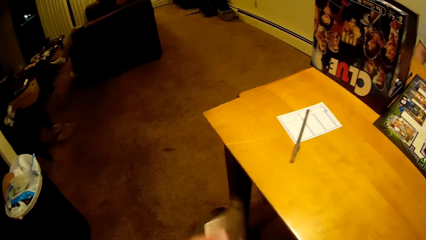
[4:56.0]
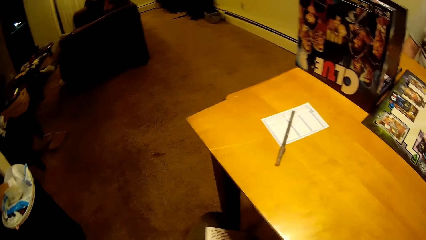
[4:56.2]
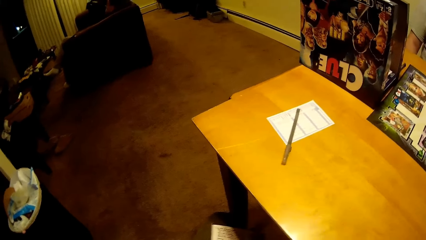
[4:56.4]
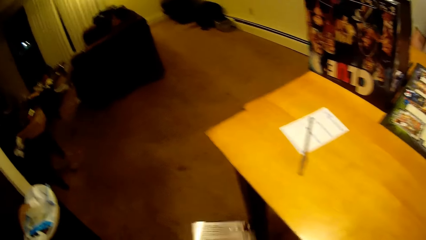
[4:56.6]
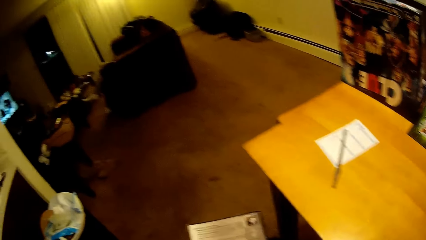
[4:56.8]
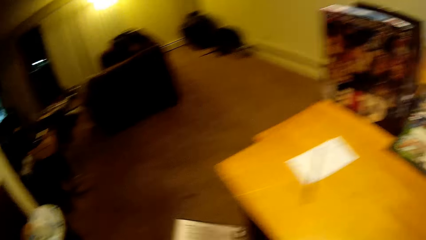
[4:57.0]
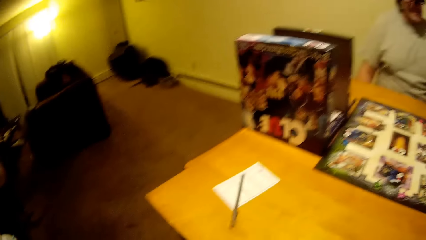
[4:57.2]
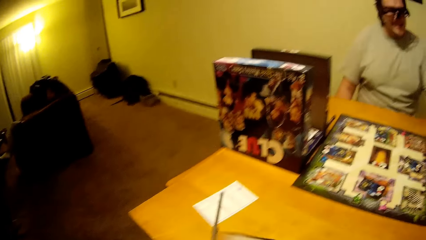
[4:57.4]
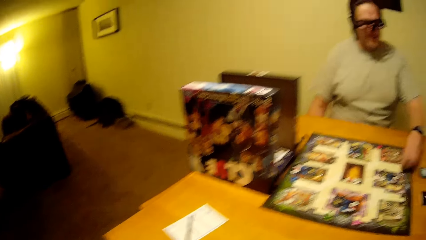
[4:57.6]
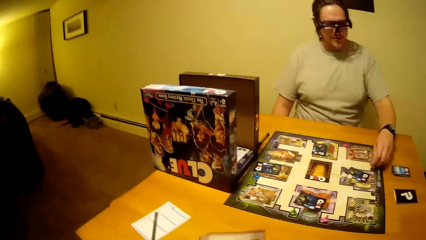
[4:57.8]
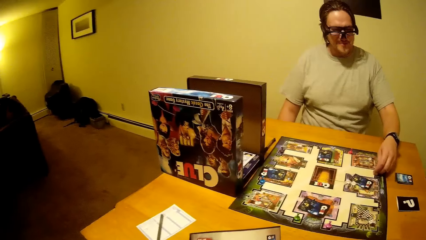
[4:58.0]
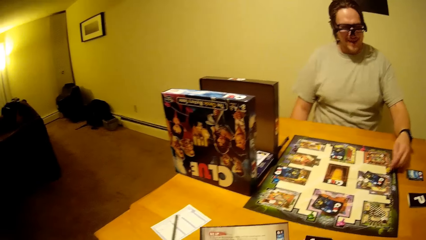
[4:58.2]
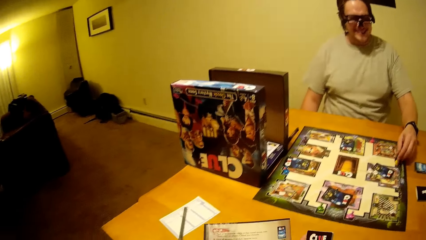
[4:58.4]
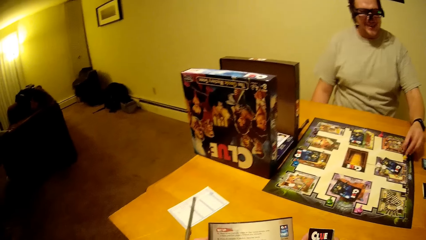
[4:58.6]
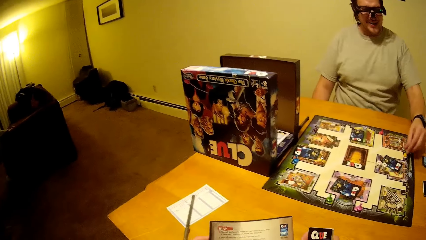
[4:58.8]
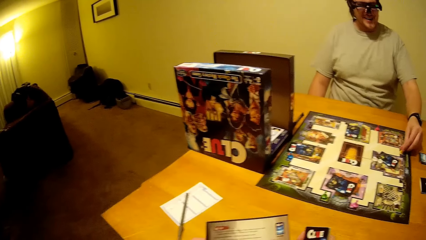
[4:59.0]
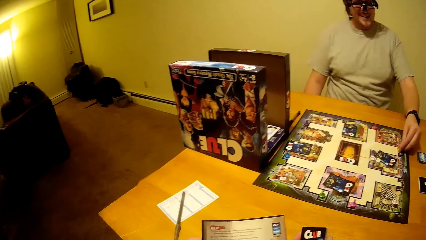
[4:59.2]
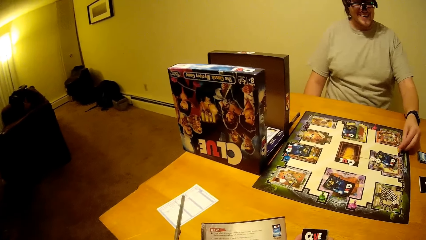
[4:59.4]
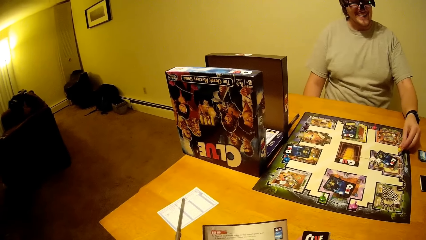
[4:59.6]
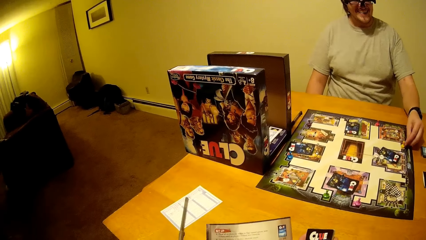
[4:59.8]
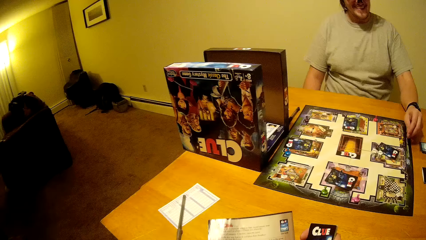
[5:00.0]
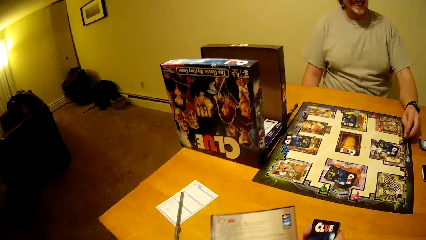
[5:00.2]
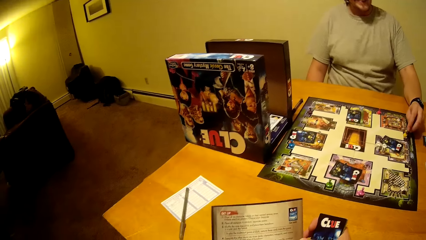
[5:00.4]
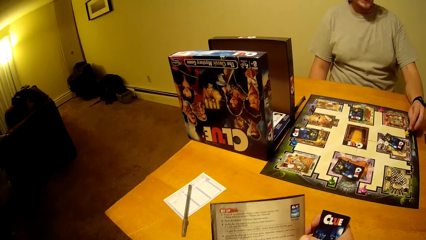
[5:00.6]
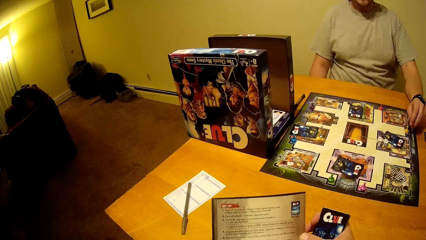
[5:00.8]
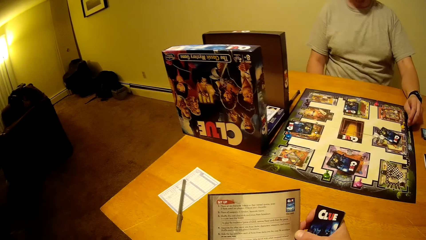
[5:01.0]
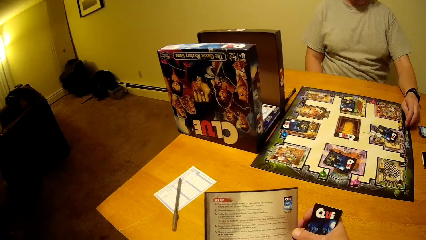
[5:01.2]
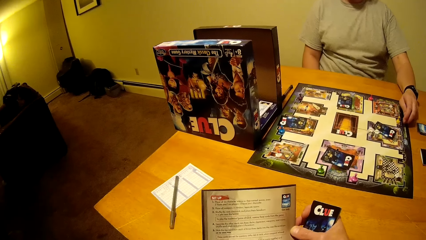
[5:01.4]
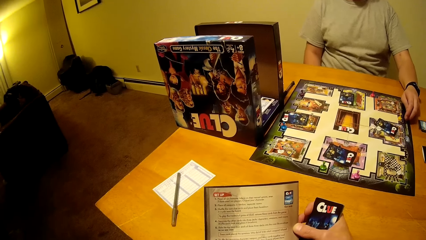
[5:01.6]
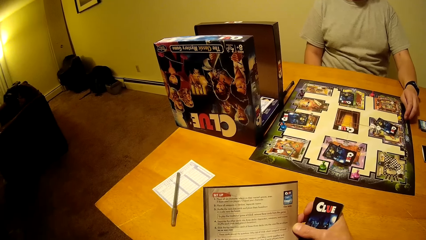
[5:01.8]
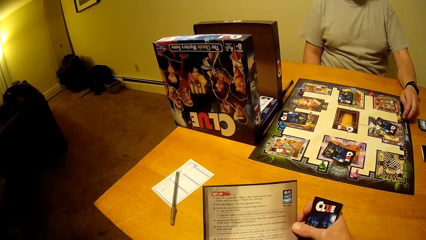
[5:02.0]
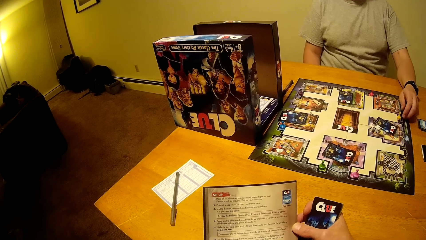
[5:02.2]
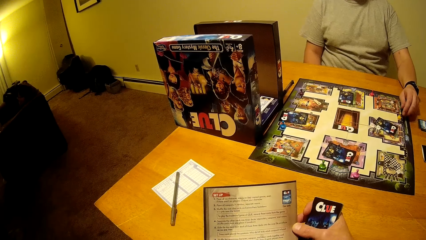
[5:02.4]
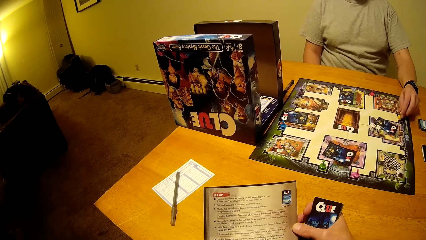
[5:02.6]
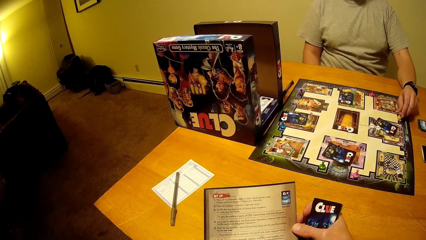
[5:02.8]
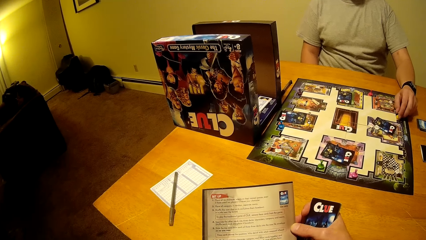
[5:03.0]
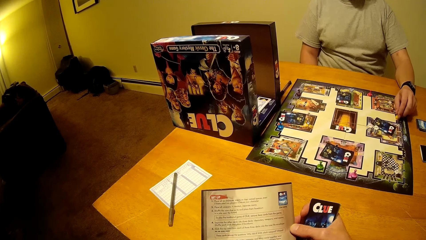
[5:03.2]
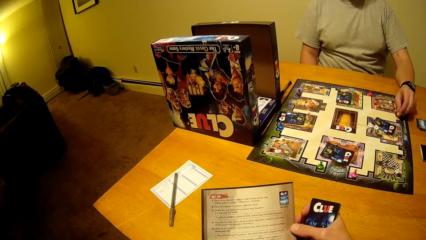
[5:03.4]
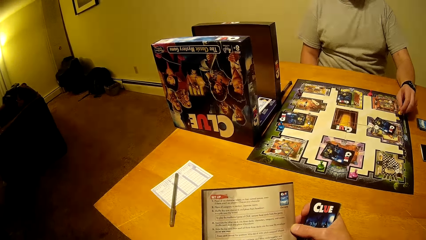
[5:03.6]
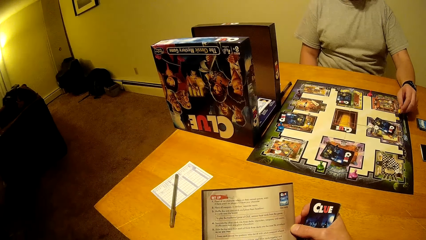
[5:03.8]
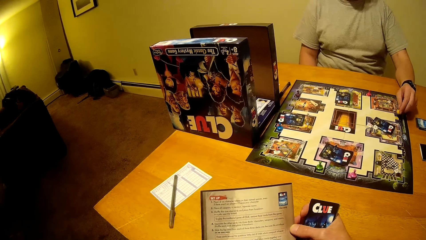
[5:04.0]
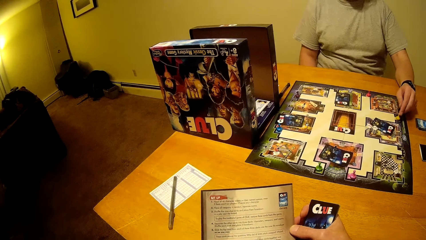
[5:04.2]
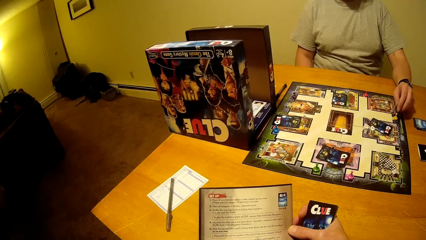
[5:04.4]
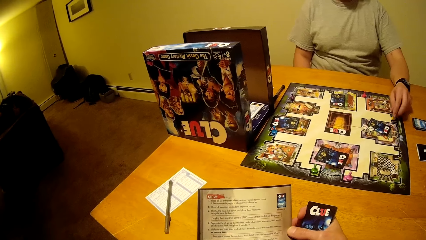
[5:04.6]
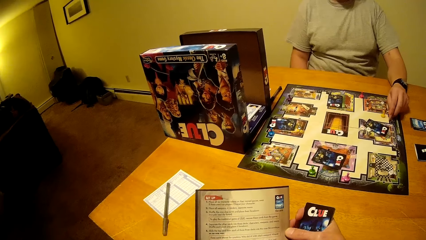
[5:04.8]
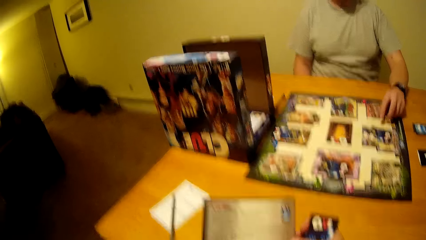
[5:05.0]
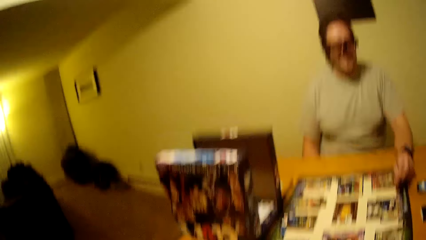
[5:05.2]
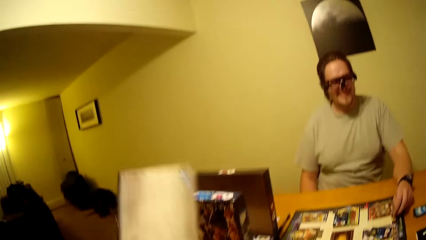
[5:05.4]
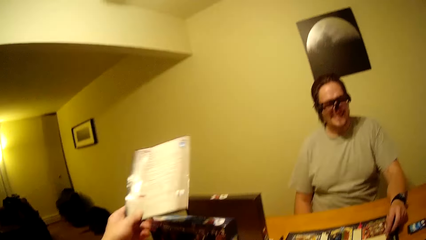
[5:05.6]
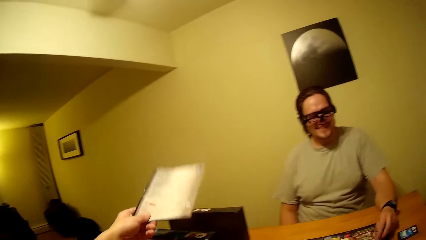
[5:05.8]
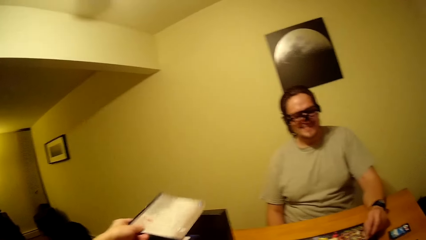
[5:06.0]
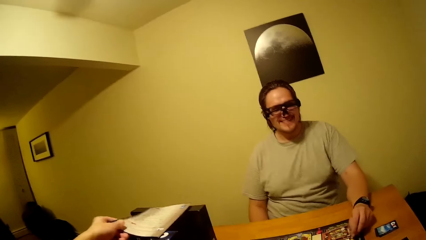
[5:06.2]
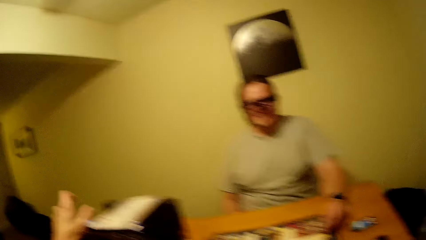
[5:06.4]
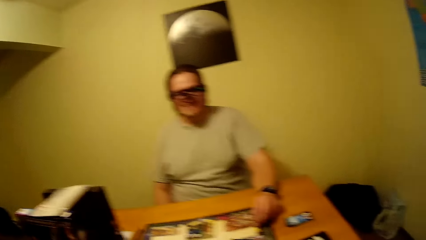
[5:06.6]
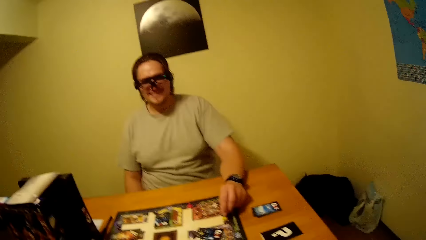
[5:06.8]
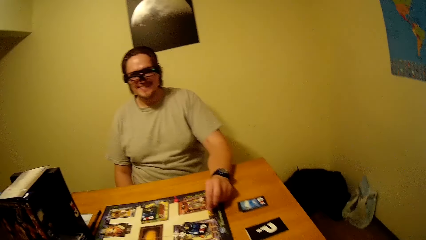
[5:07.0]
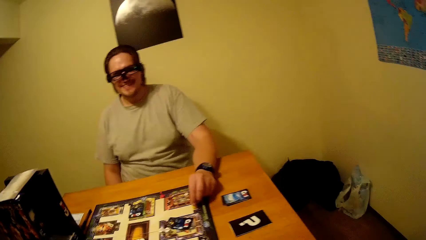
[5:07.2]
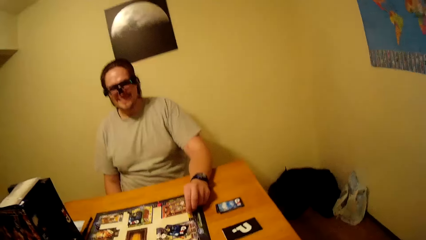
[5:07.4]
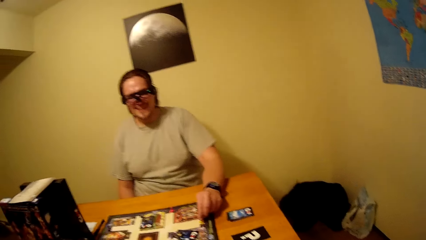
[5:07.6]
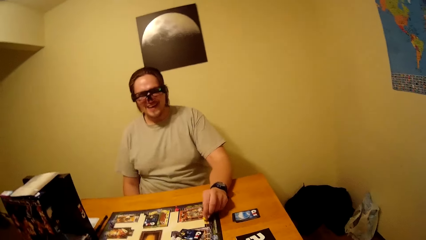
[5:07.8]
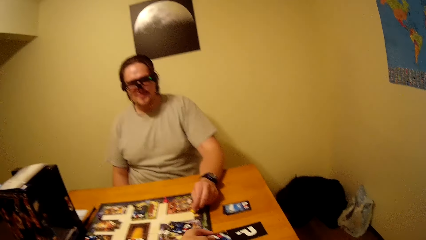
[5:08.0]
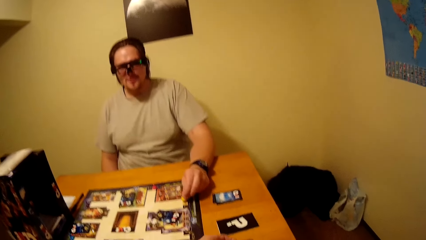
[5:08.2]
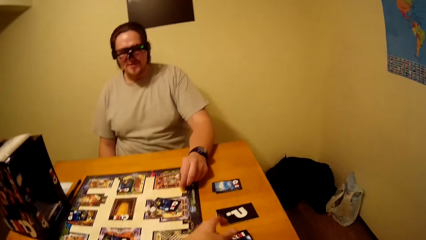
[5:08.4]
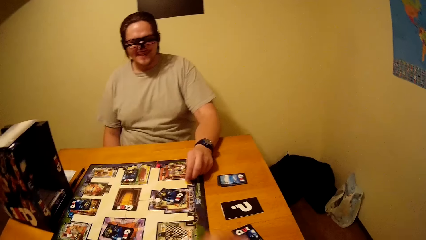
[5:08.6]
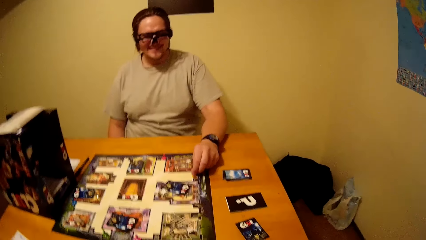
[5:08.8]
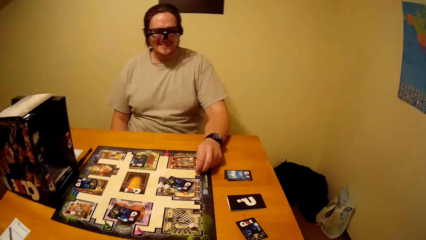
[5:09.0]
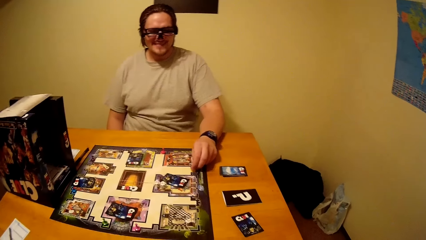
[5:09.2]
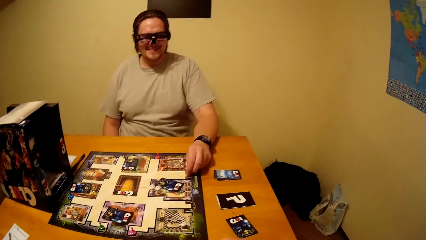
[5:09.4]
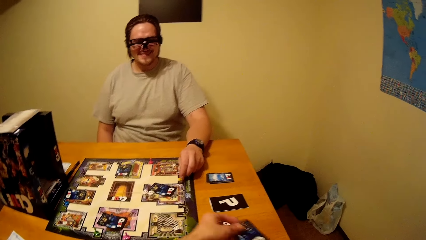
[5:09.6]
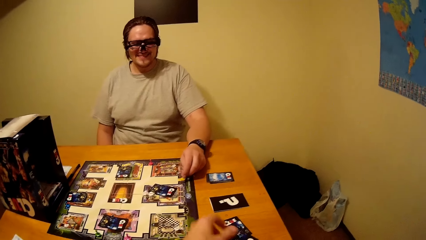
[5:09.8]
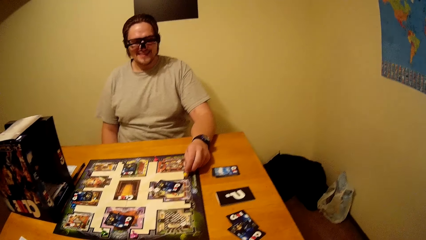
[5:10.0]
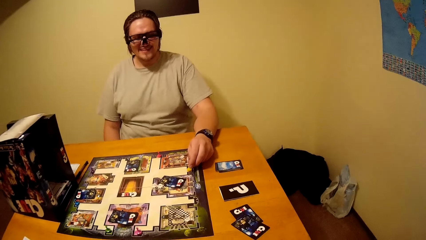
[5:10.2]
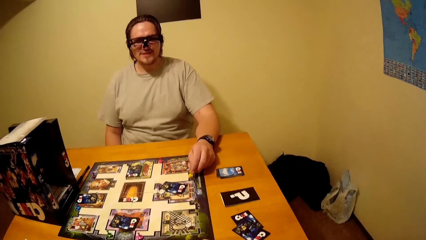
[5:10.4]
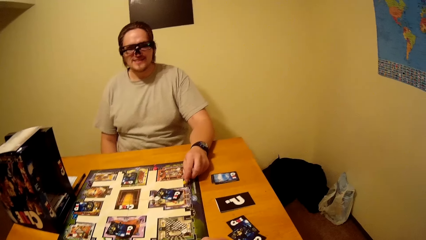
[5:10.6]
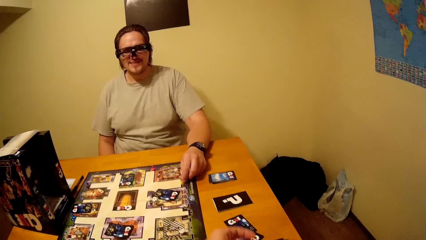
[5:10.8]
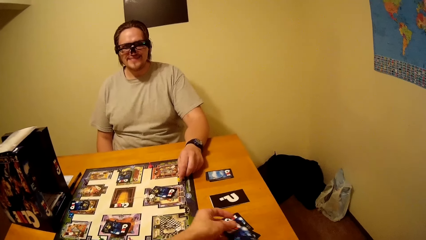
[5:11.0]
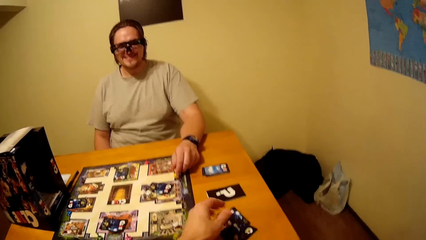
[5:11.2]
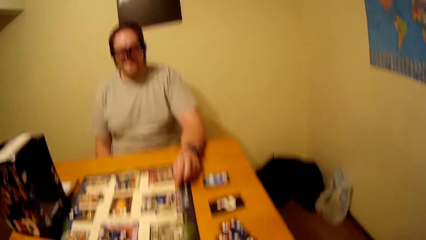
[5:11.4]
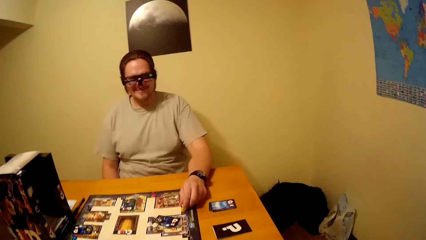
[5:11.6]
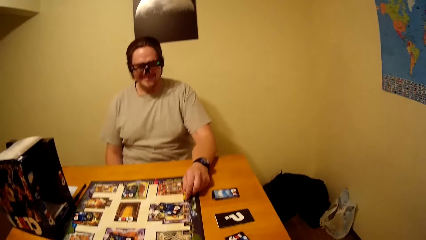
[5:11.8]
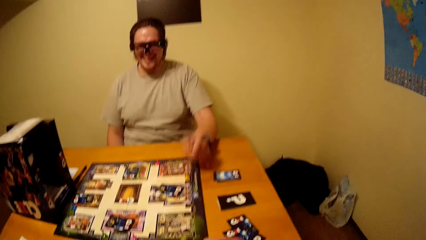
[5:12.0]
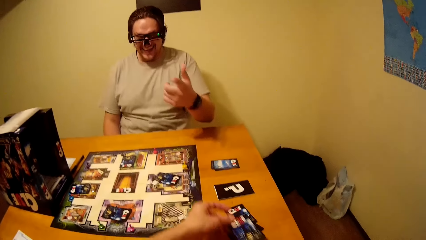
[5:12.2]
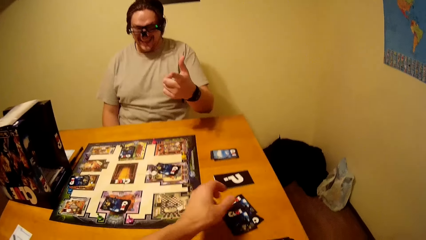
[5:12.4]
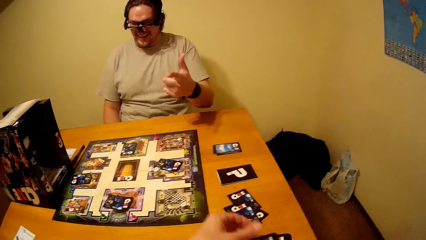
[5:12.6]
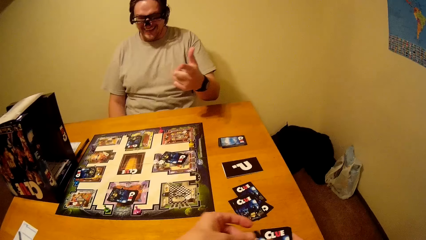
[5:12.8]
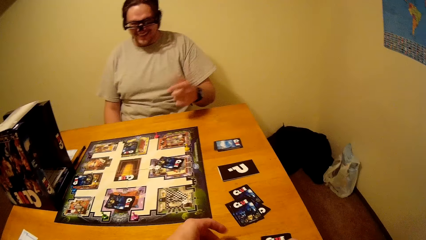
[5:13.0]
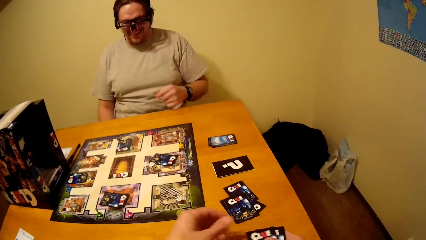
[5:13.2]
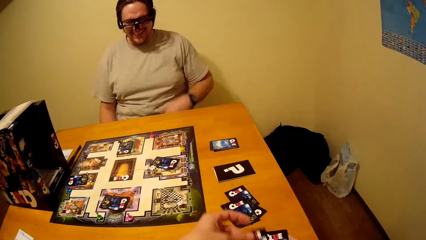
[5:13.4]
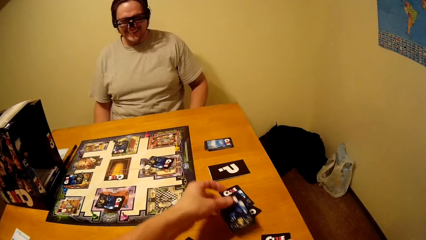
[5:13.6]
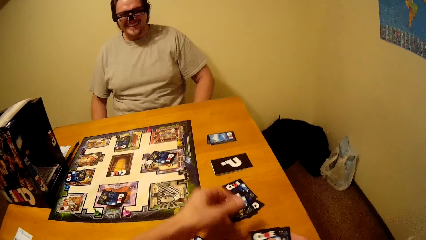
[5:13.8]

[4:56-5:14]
The camera wearer holds a book. They watch the background. They read the book. They touch the book. A man picks up the candlestick and drops the candlestick. The camera wearer puts the book on the box. The man holds the candlestick. The camera wearer distributes the cards. They put playing cards on the table. The man pulls his hand off the candlestick and gestures his hand.
